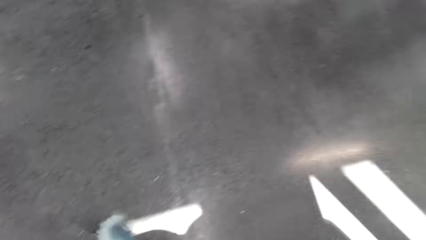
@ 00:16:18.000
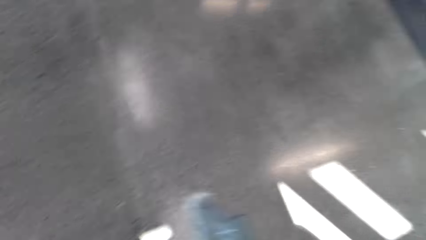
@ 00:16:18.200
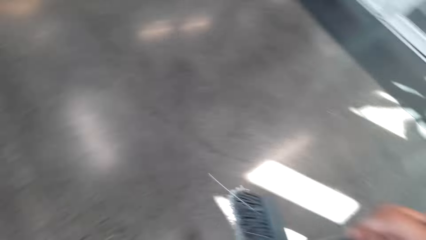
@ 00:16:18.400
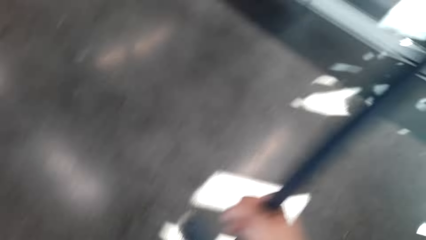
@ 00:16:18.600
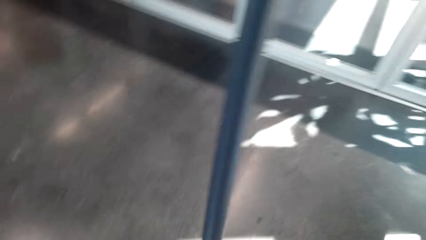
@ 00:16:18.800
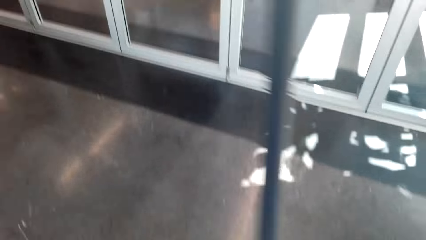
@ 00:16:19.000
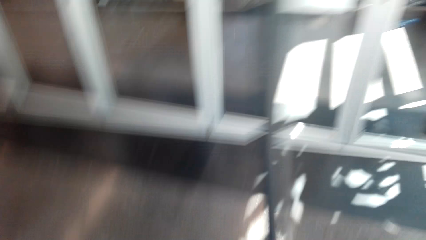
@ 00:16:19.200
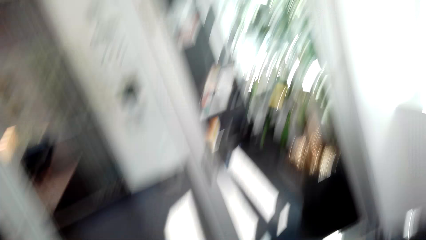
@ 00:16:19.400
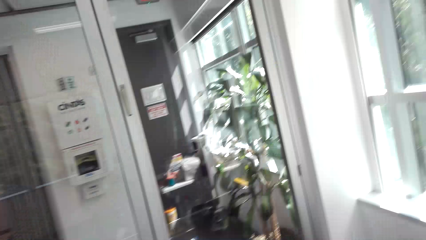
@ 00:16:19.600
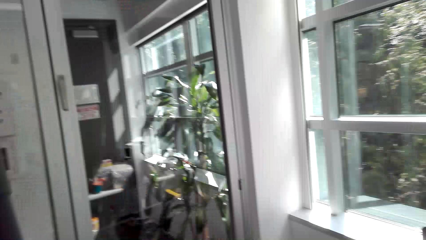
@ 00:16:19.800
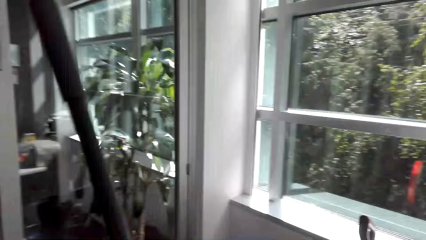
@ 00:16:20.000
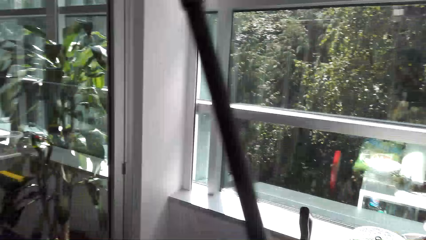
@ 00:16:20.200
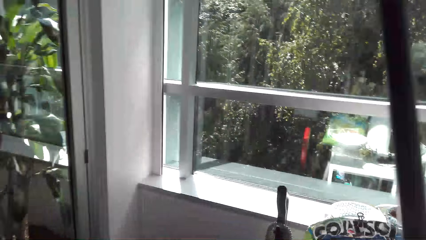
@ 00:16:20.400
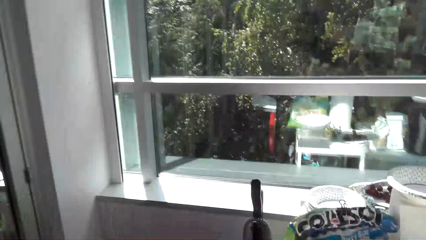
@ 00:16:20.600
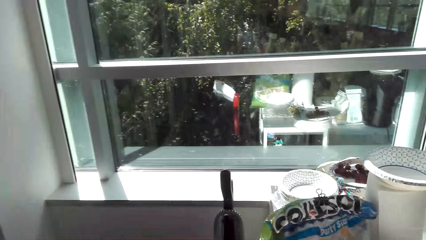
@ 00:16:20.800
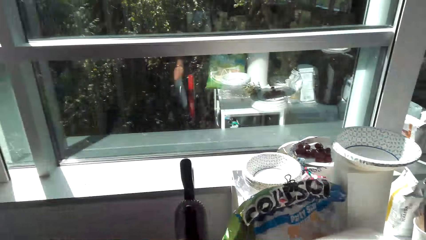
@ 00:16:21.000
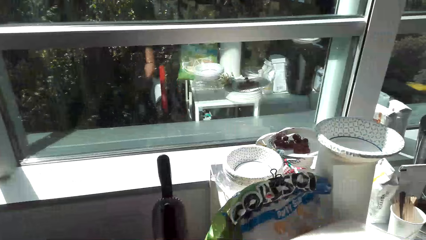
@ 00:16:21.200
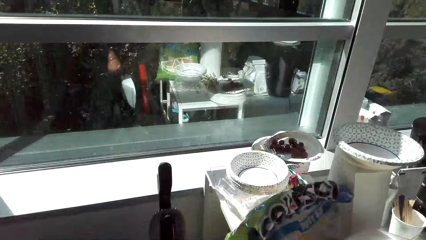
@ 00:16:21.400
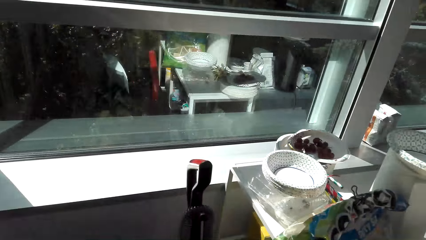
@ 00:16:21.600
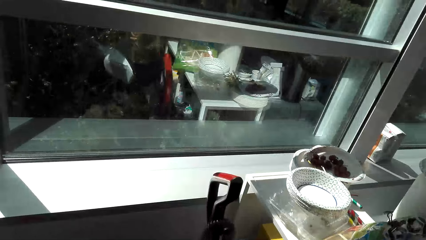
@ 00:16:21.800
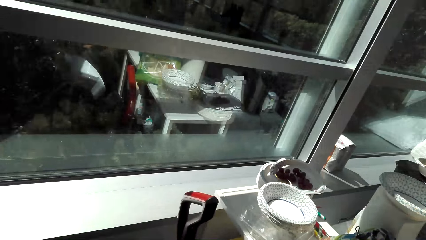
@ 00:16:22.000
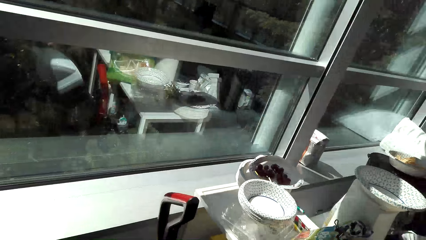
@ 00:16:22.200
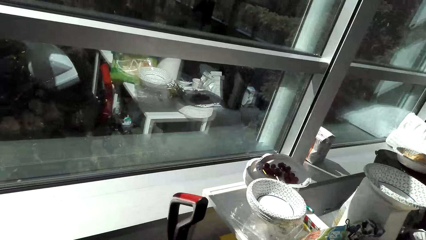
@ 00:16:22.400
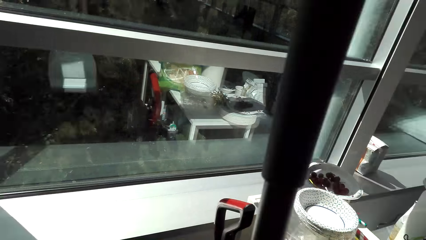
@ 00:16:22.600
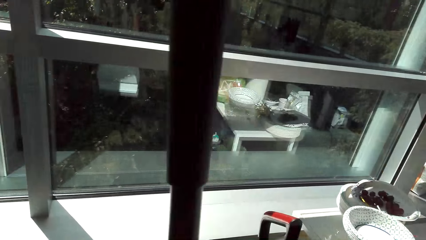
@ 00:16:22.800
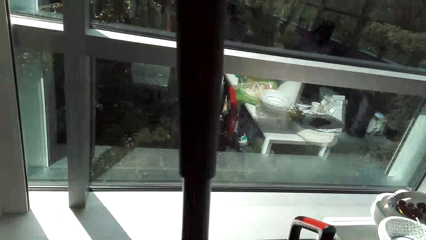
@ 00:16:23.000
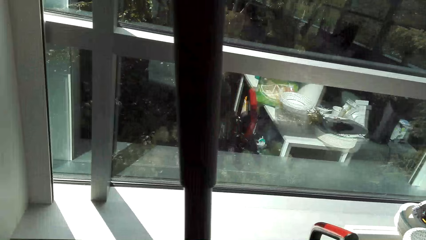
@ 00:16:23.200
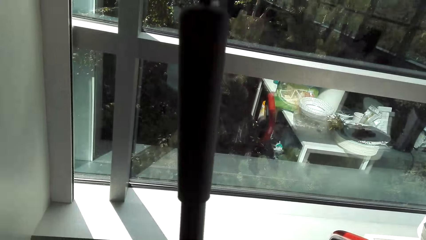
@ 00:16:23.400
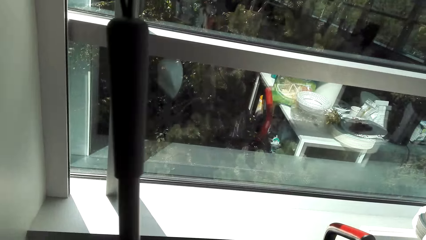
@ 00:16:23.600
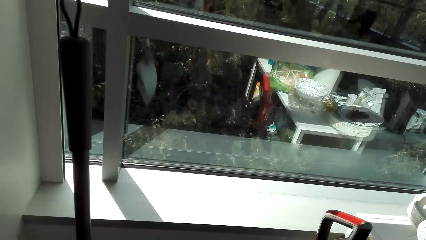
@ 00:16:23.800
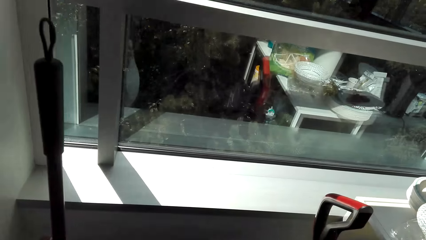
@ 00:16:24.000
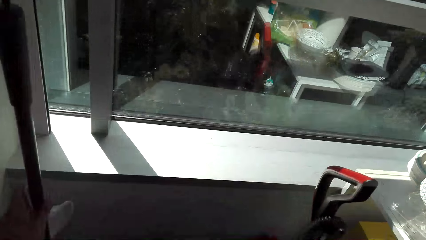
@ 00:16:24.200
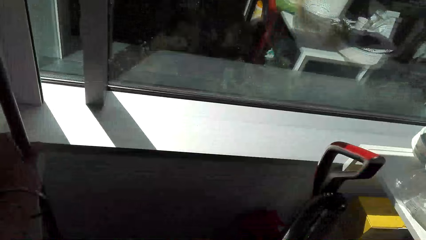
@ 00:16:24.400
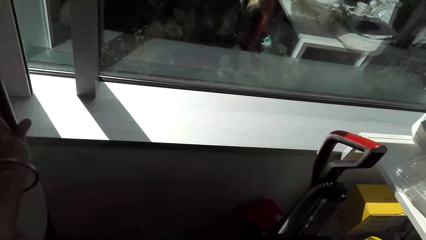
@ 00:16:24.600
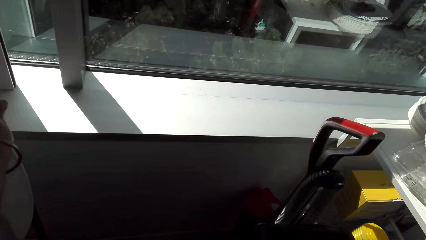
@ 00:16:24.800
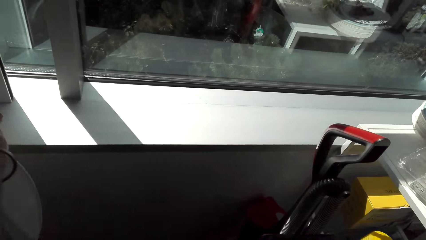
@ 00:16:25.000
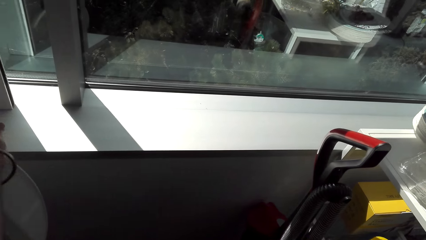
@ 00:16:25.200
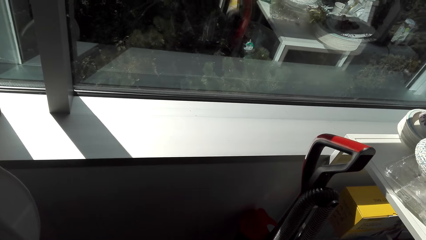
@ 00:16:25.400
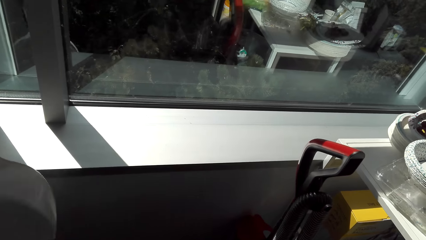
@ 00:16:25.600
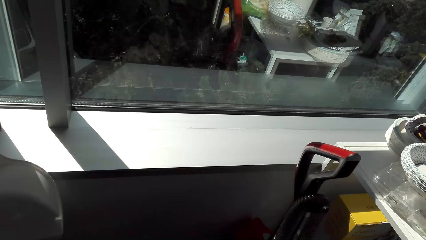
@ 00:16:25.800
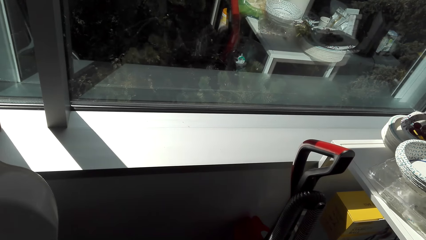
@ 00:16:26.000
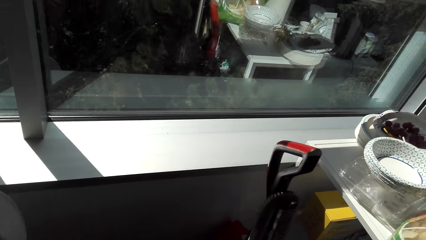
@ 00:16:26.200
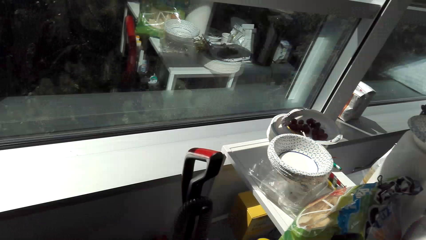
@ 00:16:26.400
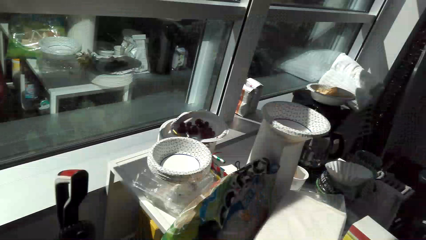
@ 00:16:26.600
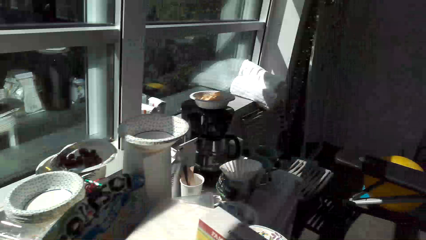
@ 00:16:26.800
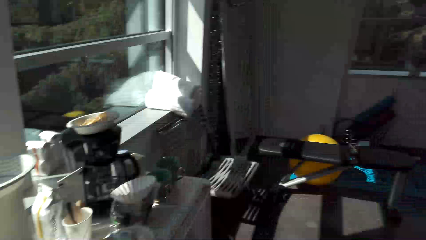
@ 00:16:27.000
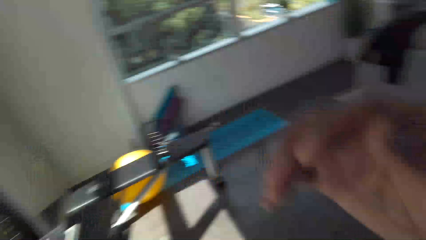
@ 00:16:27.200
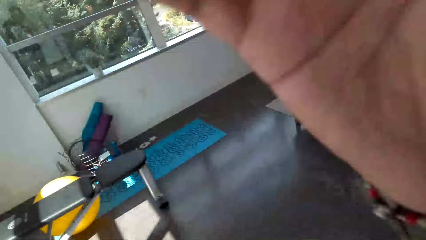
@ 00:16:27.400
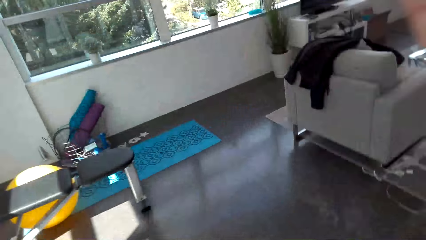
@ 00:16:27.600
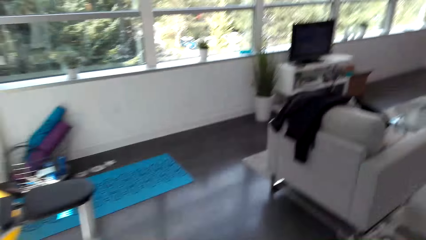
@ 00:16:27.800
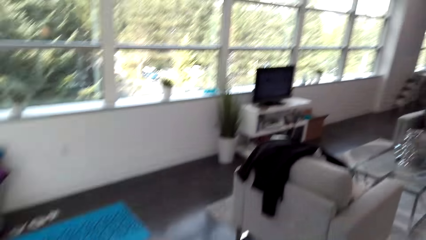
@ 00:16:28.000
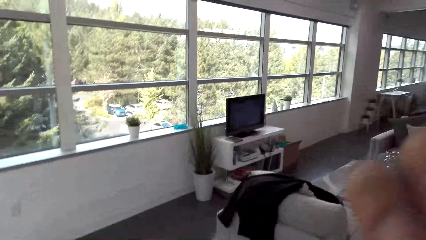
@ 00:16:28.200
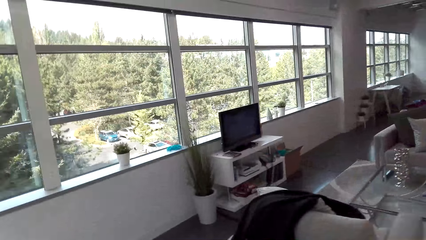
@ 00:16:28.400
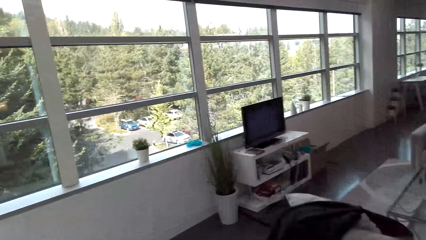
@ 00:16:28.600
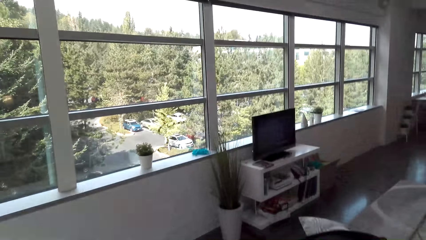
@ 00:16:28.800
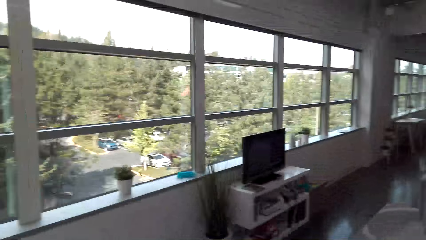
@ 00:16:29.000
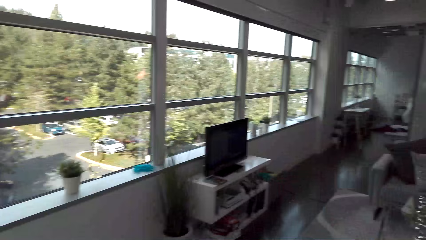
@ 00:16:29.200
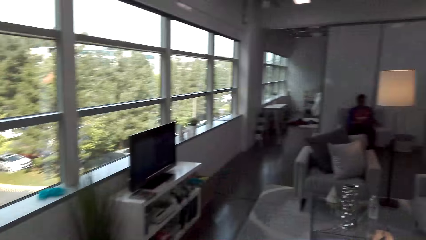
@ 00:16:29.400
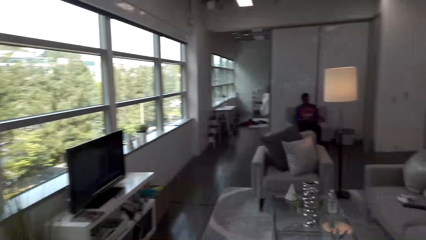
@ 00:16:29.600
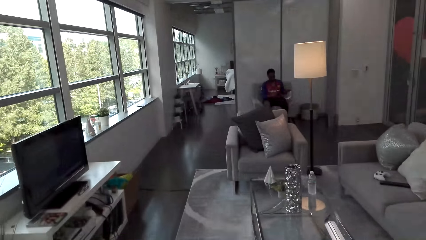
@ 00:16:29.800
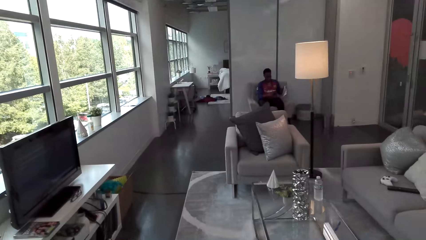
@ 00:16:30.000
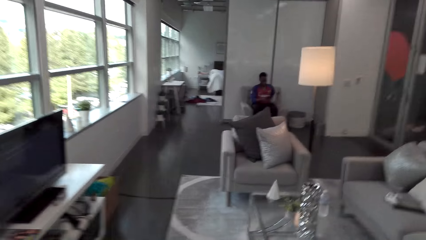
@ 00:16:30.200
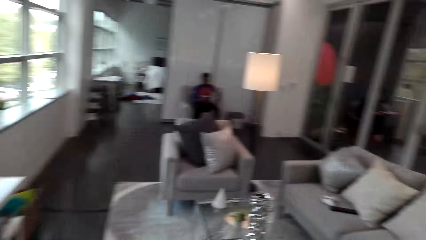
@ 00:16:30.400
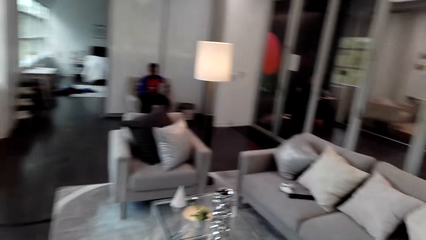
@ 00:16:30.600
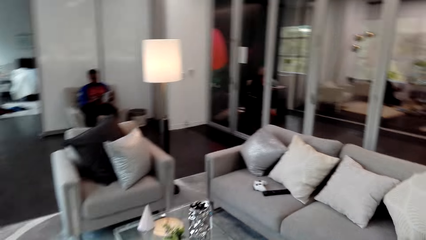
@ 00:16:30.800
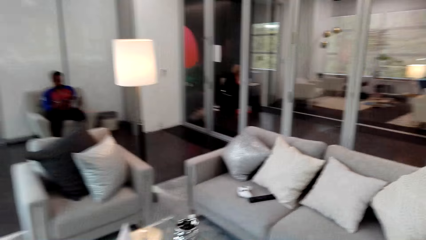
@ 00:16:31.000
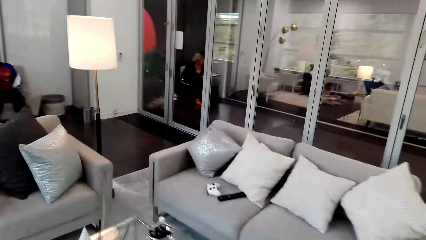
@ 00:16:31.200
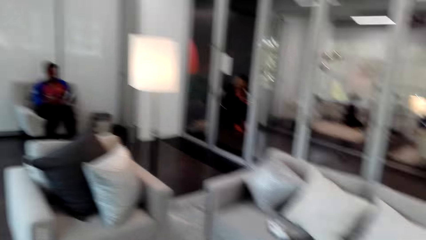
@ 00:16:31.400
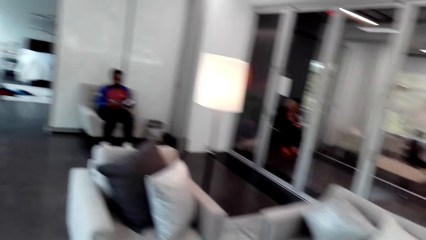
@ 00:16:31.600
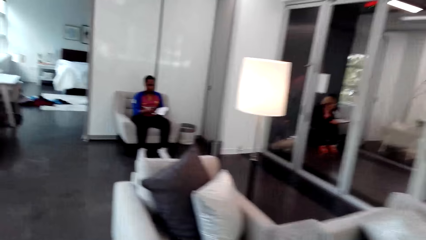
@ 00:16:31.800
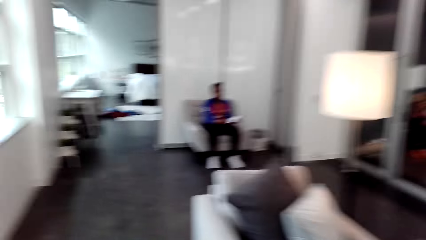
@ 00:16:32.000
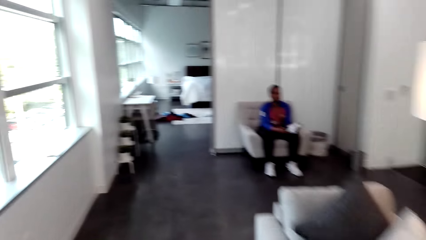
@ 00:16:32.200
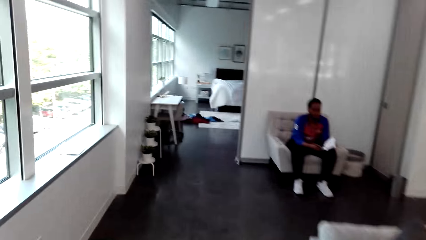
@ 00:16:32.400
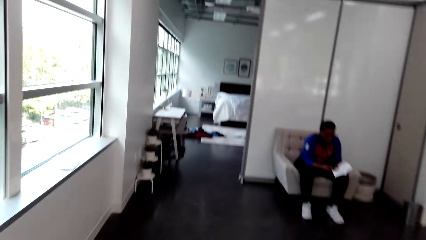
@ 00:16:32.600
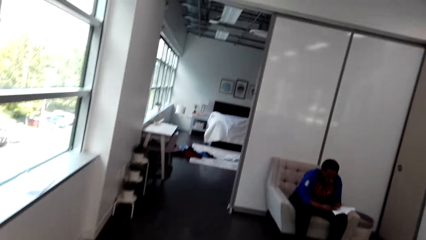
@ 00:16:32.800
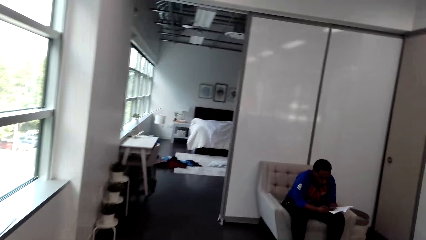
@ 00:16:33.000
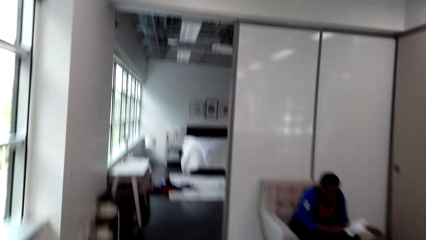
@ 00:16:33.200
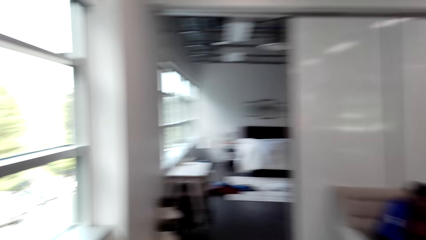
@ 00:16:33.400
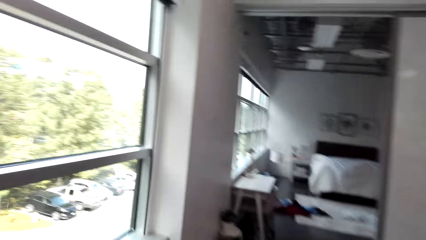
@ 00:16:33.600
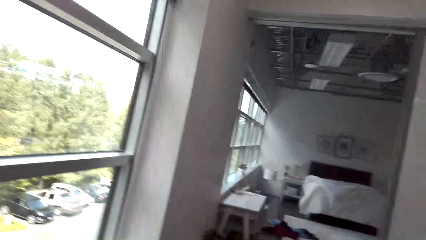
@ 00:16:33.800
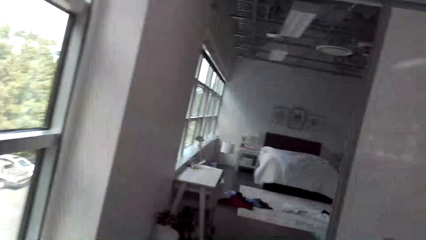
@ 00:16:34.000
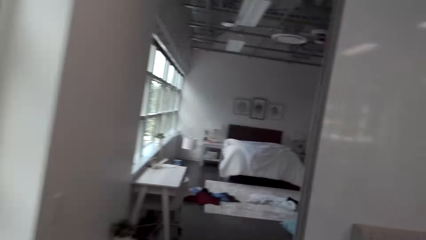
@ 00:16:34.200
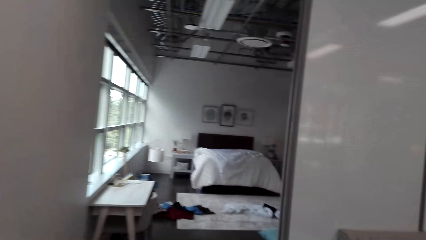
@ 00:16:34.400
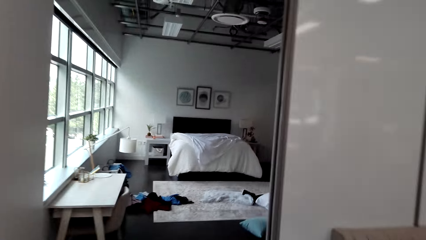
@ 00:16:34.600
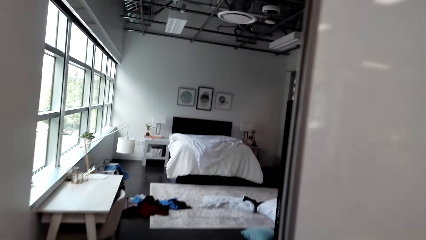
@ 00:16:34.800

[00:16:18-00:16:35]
The camera wearer moves to the dust bin and throws the litter in the dust bin. They put the broom on the wall. They turn around. They walk around the room. They look at a man. They walk around the room.
